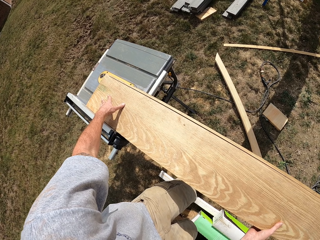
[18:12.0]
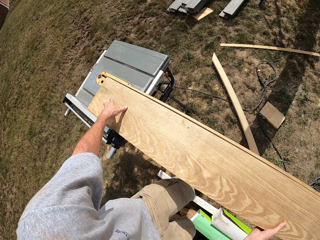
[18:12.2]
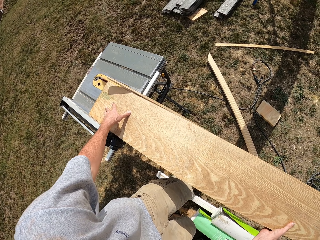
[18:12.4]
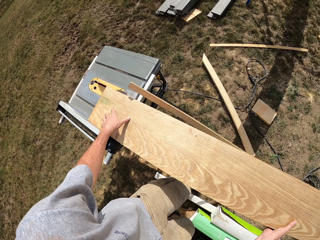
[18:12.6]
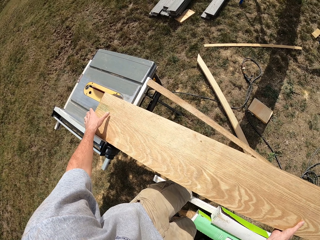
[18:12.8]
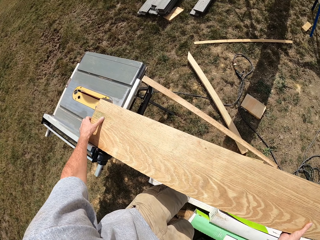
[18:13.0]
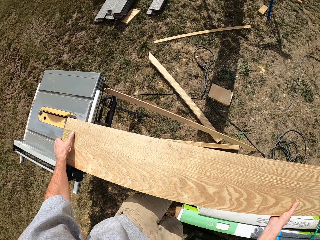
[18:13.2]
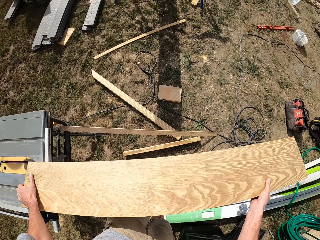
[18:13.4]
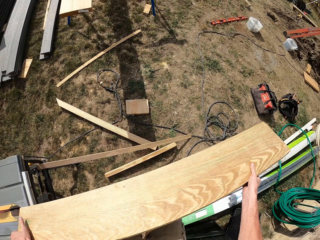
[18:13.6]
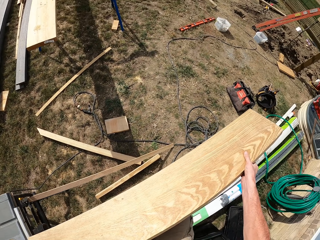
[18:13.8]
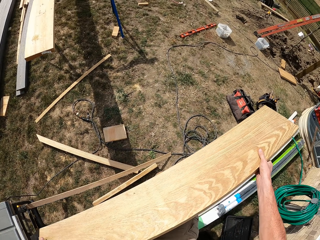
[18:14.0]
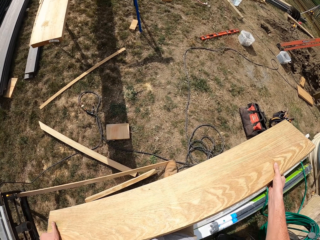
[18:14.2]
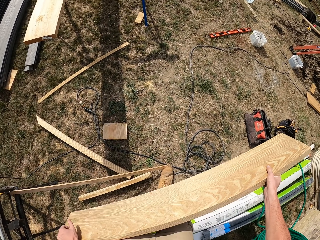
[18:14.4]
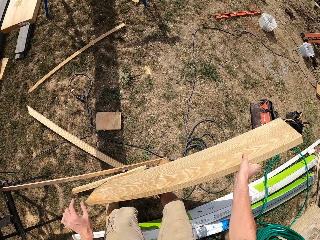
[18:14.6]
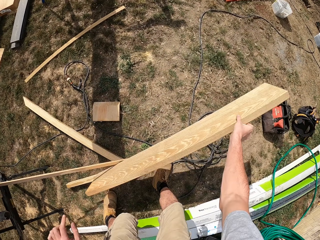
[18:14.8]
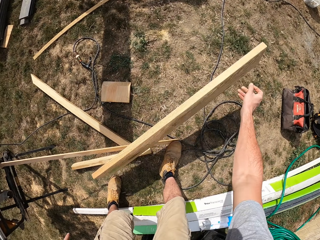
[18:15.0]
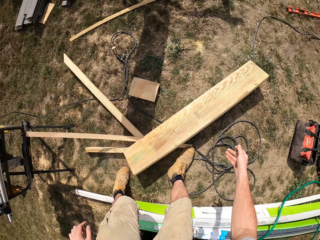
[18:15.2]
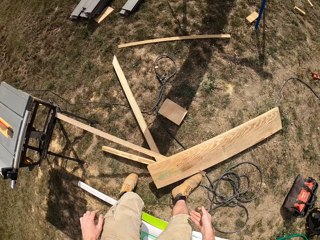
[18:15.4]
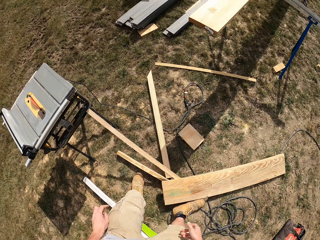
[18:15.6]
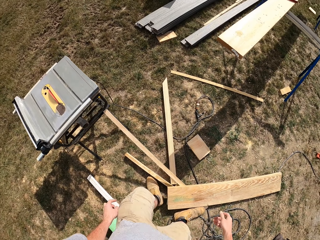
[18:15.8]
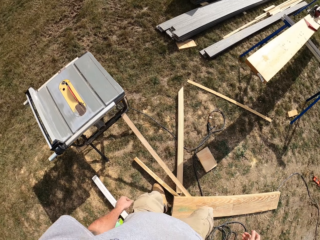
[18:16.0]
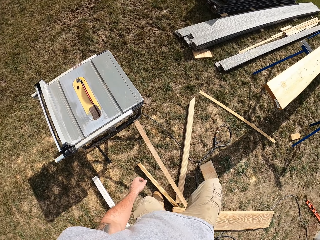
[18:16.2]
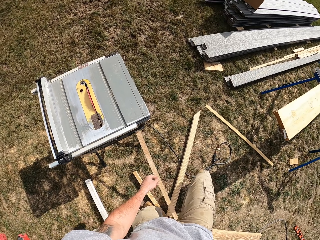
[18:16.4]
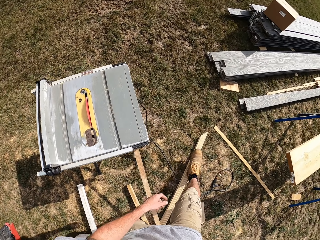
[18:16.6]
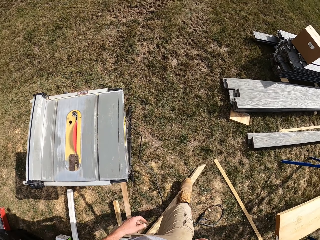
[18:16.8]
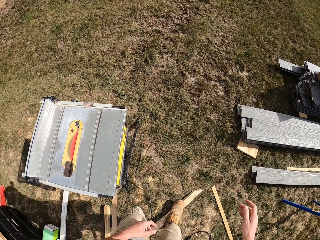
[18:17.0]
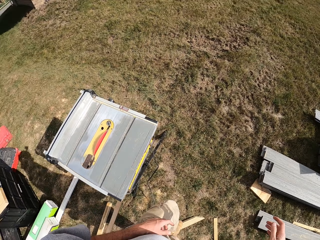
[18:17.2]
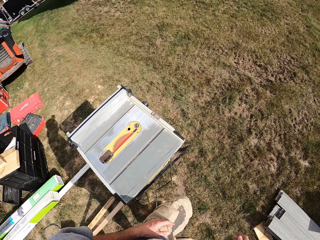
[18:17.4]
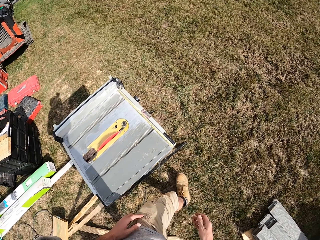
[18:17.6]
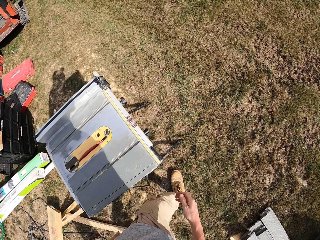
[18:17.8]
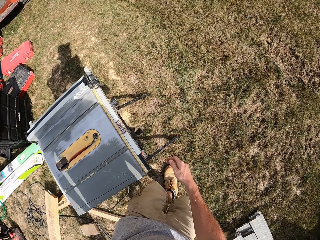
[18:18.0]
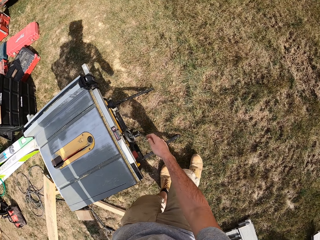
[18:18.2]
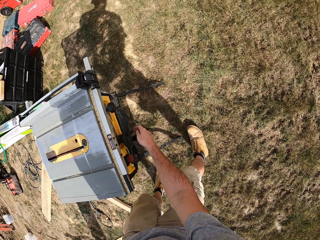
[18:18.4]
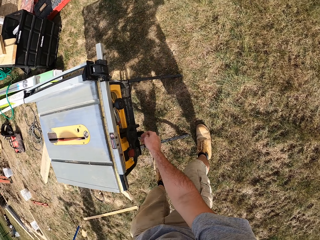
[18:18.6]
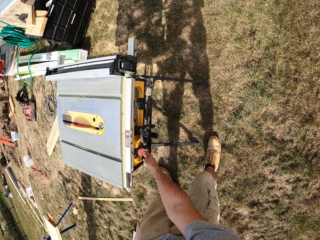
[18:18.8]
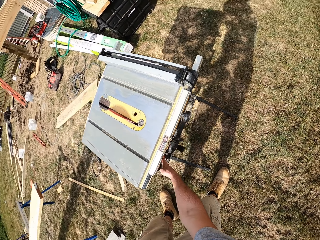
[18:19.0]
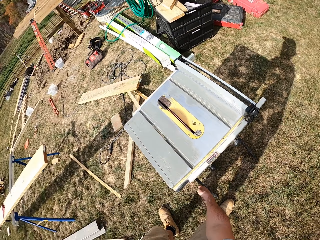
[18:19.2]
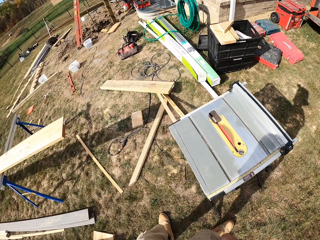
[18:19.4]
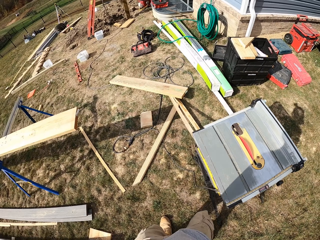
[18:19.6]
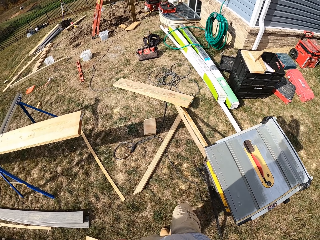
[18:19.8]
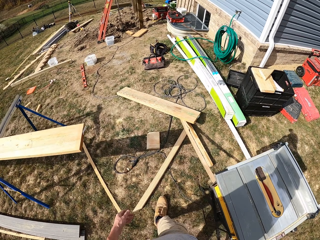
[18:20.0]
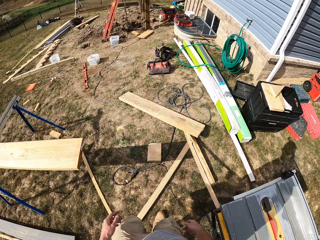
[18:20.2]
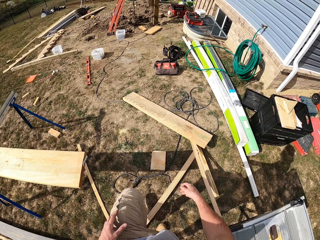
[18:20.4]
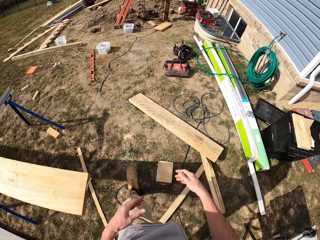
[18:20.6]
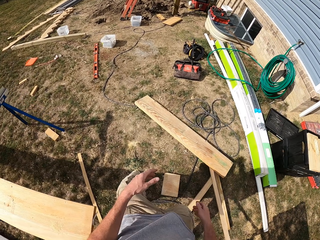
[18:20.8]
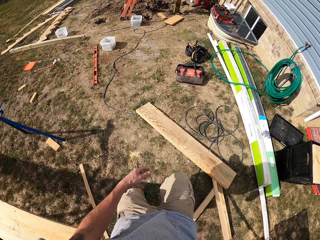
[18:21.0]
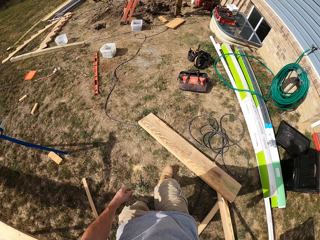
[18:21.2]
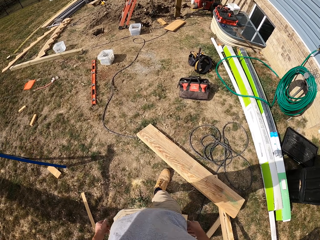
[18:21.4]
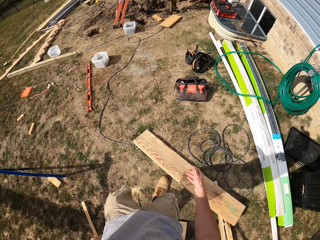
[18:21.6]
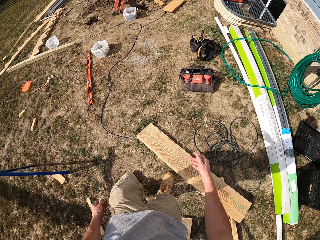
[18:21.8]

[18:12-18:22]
The camera wearer removes the lumber on the bench saw. They put the timber down. They walk in a compound. They turn the power saw off. They adjust a machine. They walk in the compound.

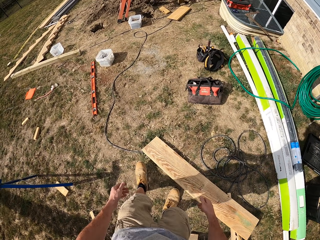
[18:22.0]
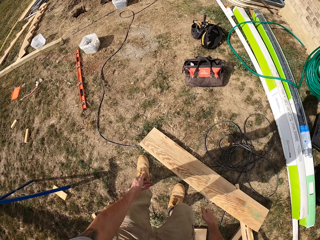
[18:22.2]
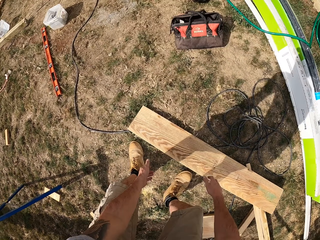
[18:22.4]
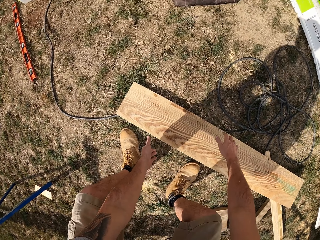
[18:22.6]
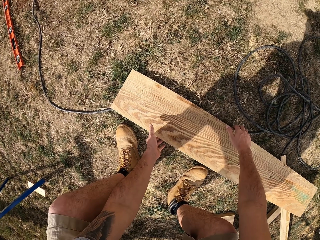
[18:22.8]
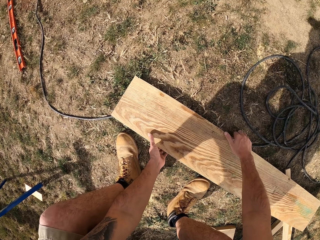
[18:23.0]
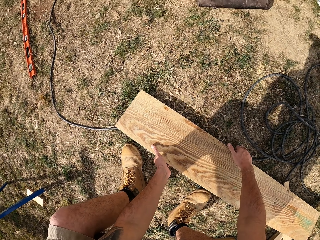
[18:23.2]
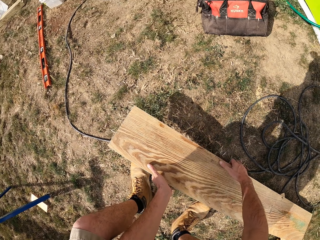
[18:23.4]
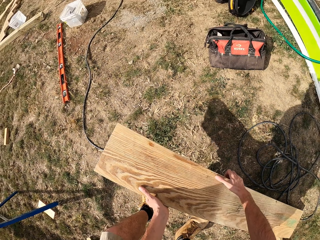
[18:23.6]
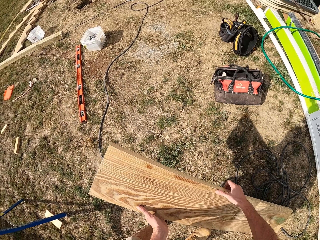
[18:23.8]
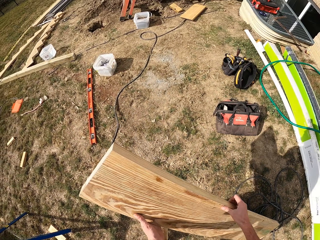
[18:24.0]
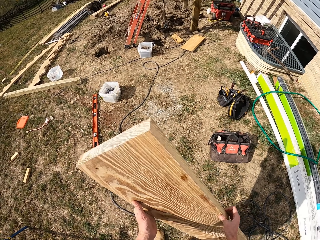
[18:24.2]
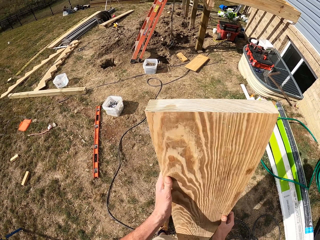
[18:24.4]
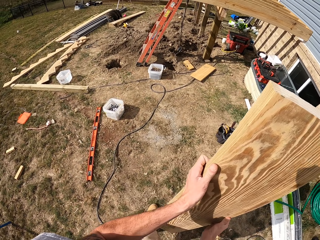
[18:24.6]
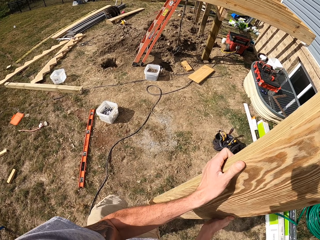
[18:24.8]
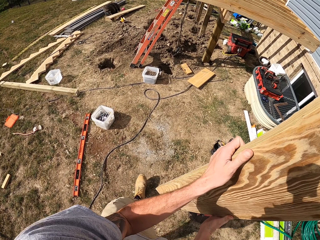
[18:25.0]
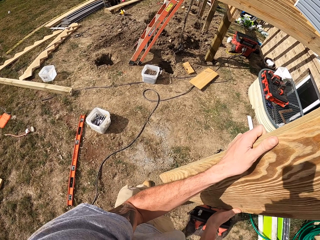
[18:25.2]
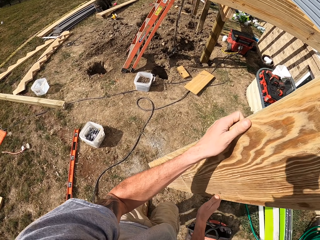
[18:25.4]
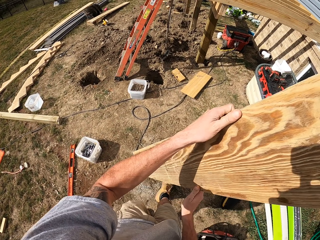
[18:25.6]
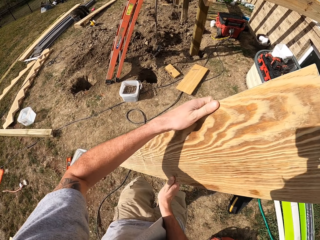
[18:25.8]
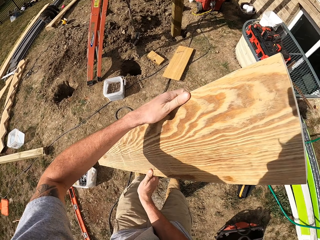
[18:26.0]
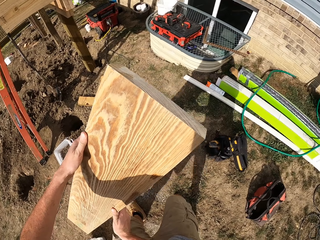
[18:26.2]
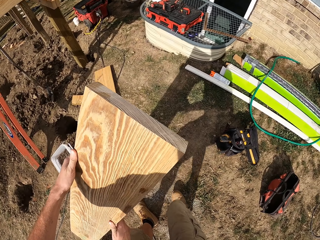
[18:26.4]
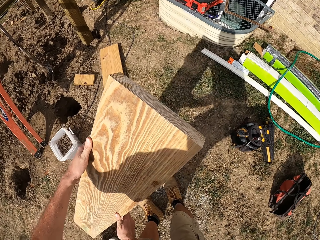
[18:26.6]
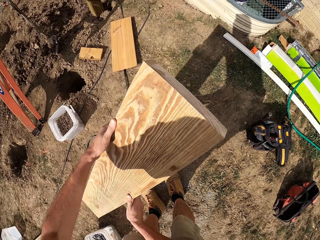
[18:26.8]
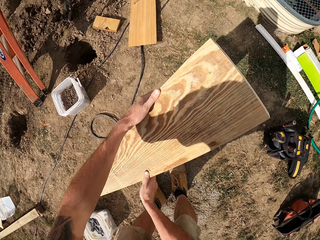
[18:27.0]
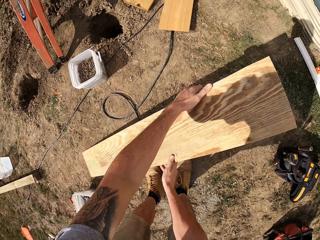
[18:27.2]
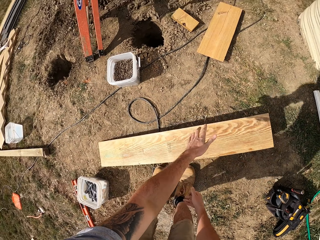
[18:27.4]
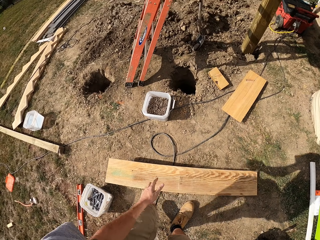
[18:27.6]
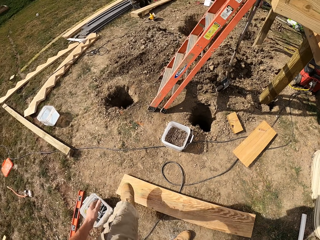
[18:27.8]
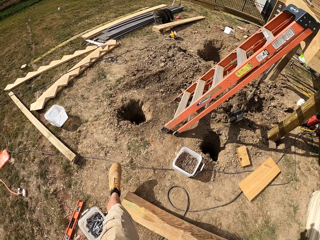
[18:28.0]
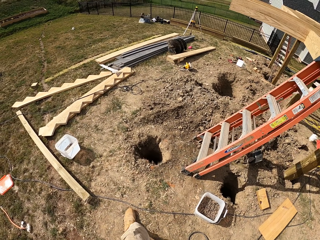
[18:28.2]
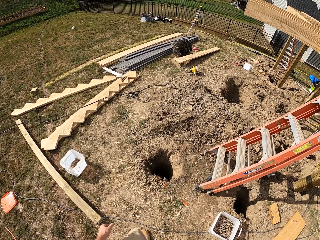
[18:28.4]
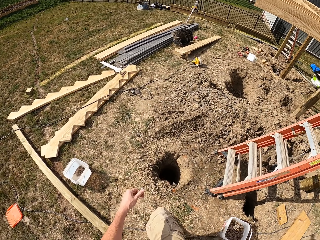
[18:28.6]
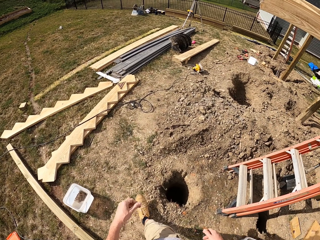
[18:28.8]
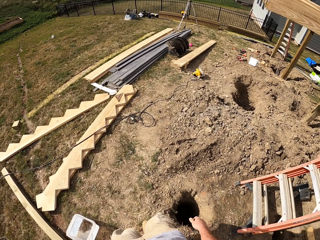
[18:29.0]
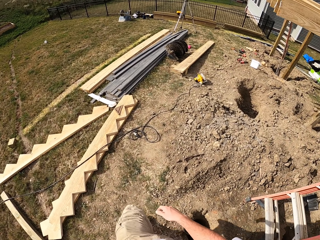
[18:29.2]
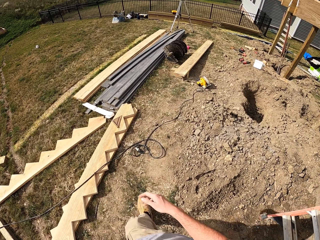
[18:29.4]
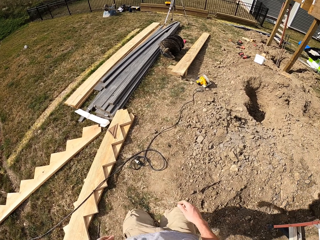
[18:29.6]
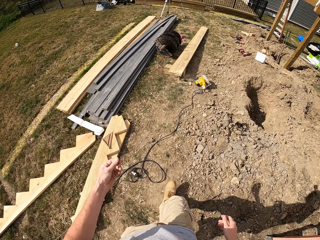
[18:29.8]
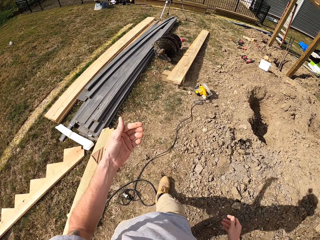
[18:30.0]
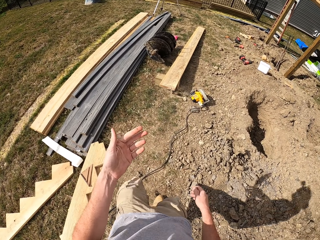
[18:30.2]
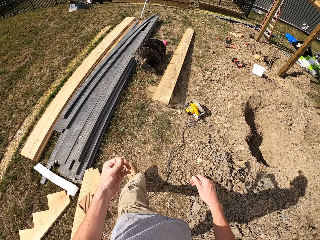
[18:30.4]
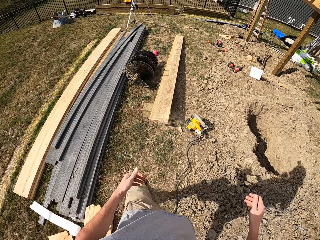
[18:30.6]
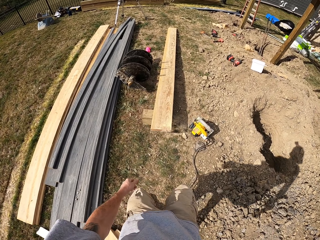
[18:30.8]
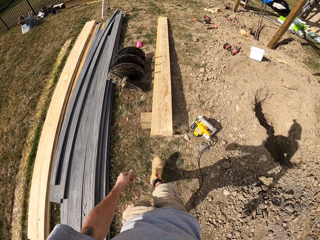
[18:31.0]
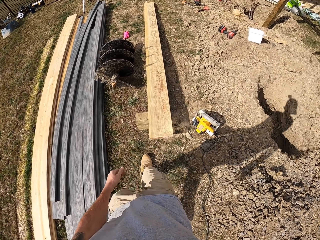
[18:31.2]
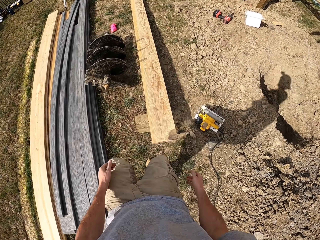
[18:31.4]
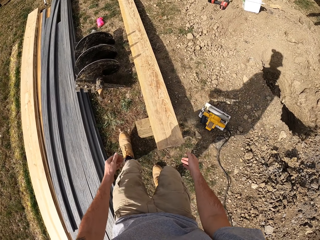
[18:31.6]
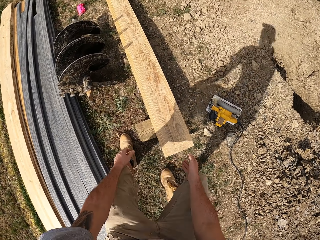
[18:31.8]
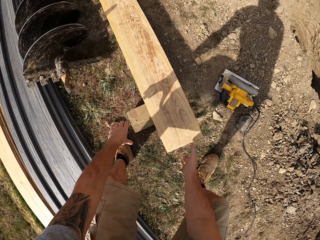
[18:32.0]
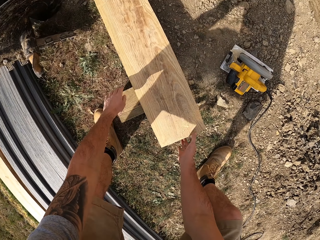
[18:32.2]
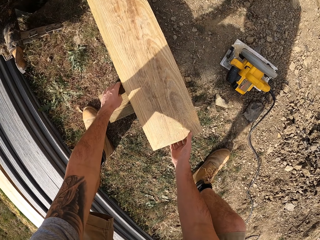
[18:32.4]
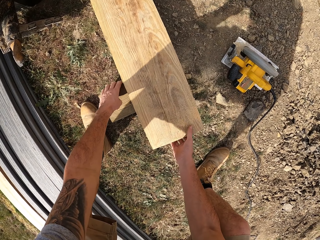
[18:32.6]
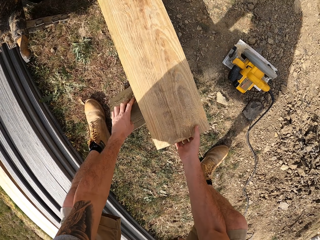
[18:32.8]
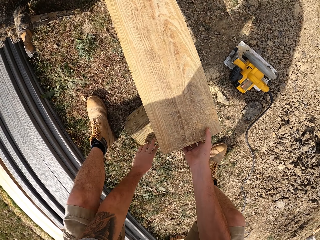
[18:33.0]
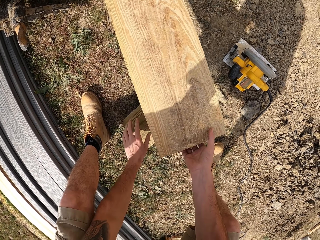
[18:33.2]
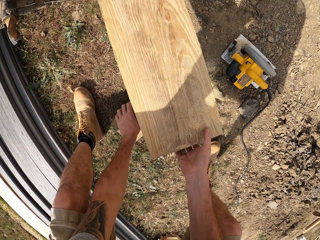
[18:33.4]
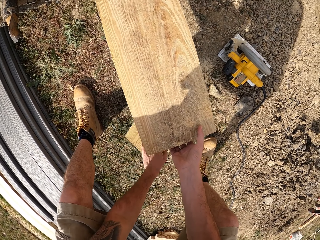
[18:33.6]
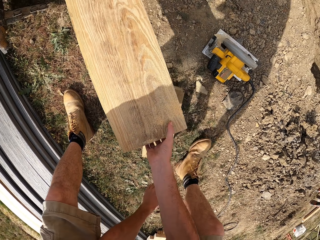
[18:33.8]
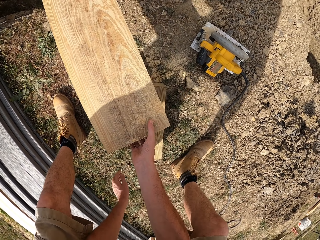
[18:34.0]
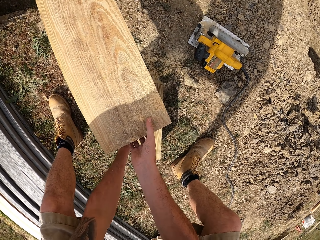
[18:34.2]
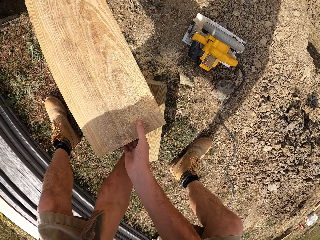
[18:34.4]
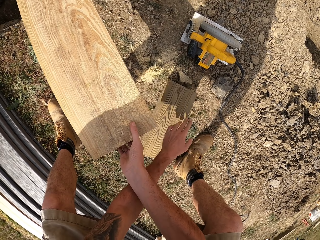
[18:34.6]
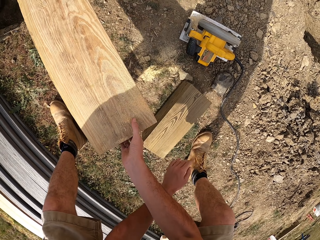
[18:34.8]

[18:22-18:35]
The camera wearer picks up a timber. They walk around. They put the timber down. They walk in a compound. They pick up the timber. They move a square wood.
